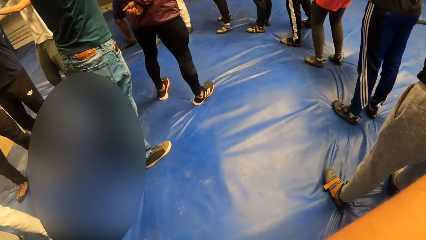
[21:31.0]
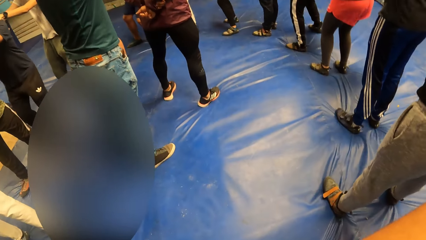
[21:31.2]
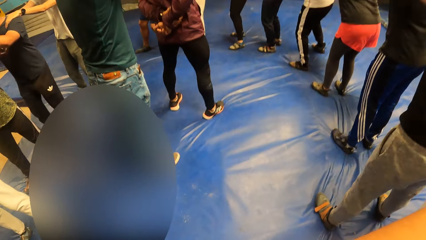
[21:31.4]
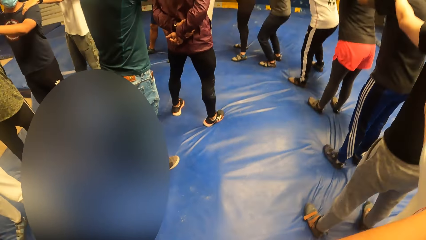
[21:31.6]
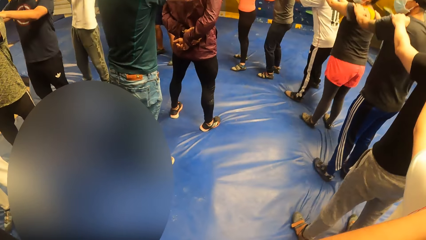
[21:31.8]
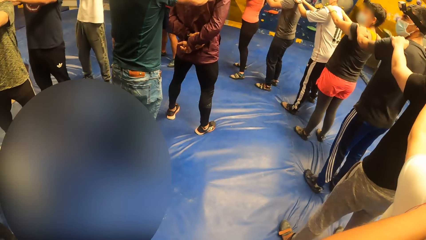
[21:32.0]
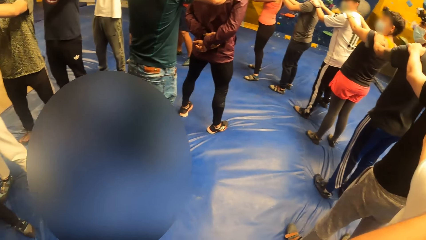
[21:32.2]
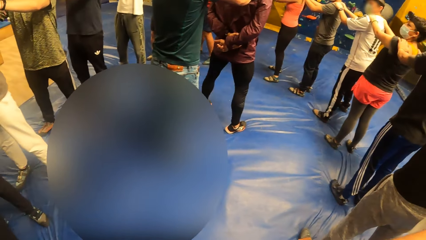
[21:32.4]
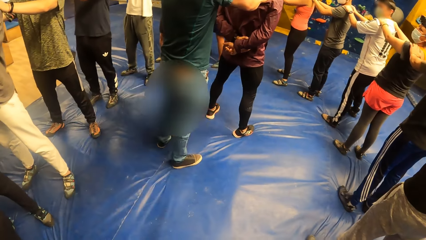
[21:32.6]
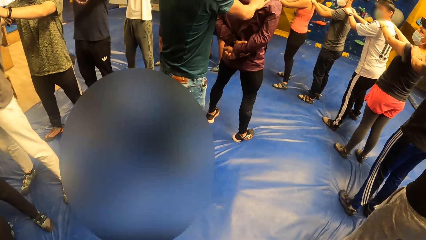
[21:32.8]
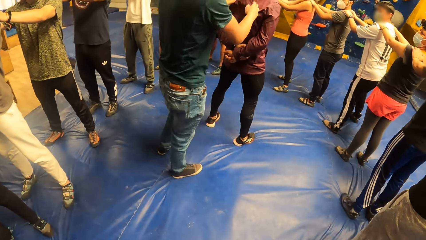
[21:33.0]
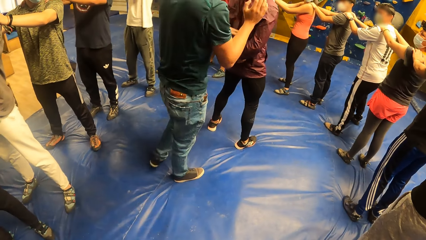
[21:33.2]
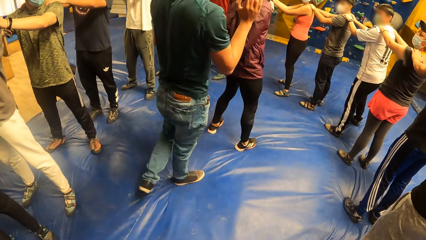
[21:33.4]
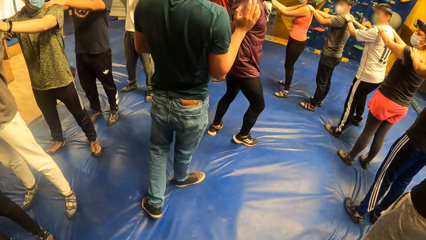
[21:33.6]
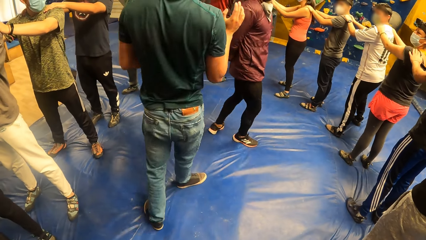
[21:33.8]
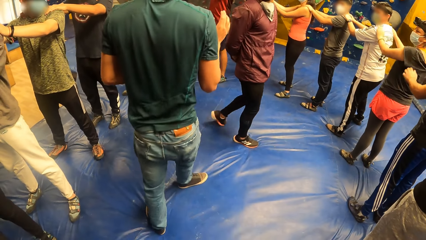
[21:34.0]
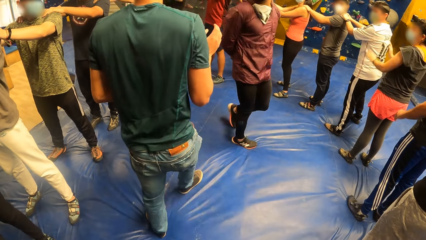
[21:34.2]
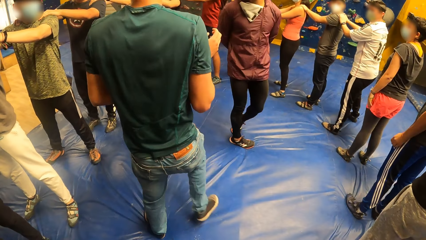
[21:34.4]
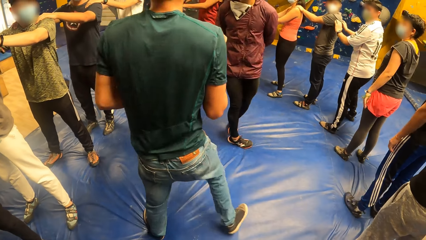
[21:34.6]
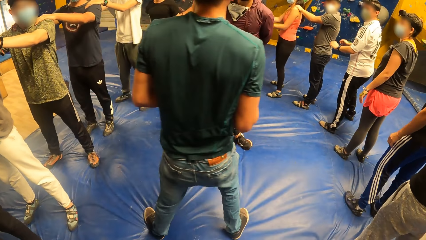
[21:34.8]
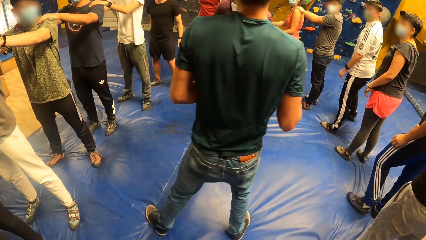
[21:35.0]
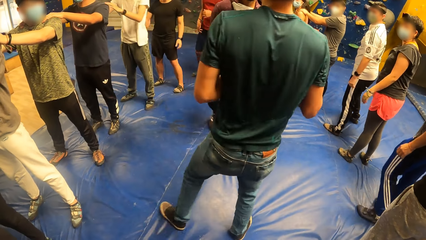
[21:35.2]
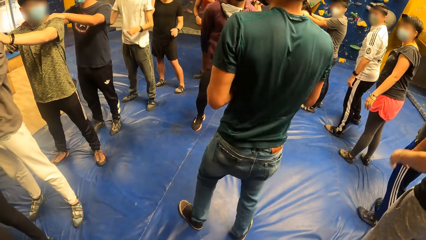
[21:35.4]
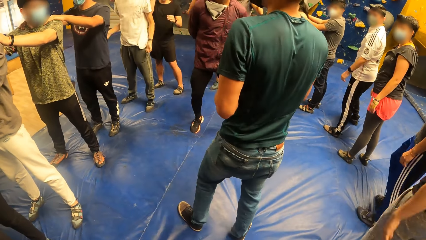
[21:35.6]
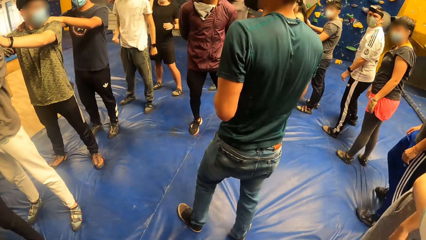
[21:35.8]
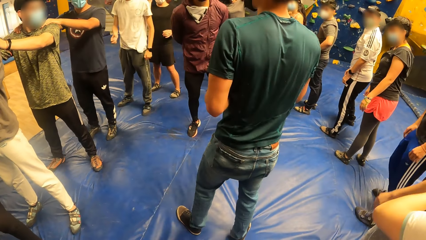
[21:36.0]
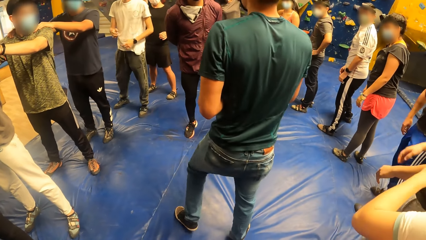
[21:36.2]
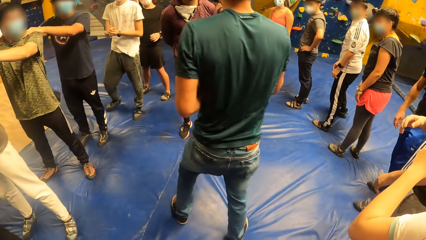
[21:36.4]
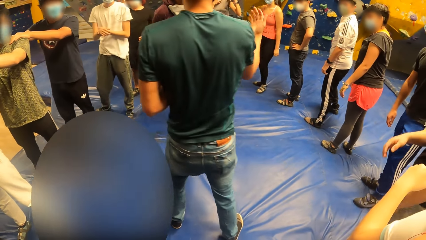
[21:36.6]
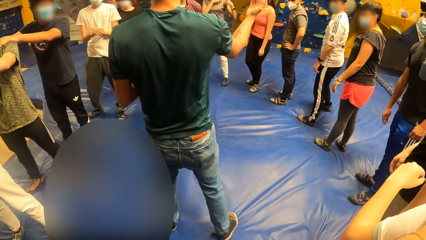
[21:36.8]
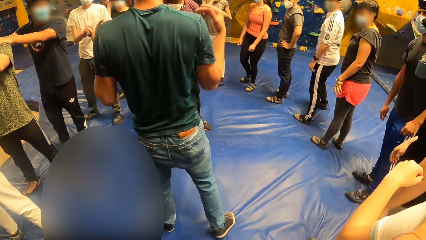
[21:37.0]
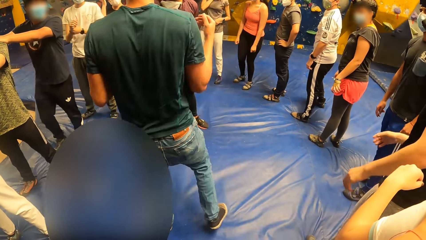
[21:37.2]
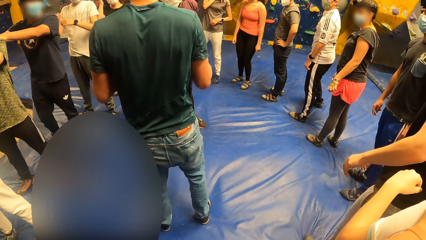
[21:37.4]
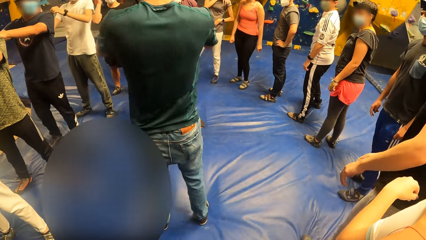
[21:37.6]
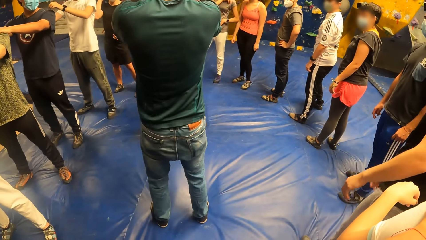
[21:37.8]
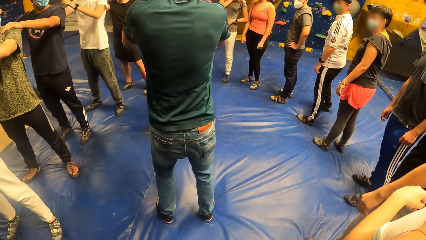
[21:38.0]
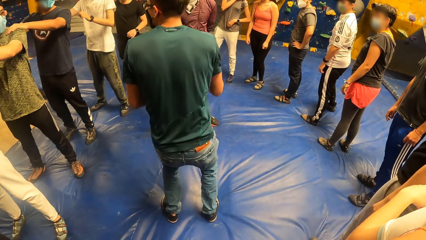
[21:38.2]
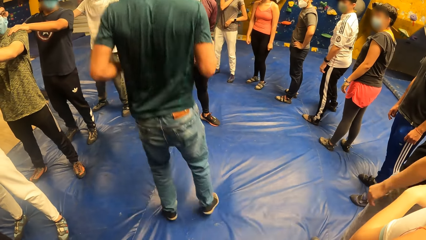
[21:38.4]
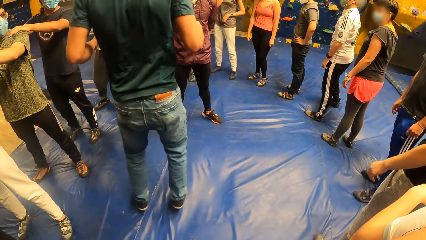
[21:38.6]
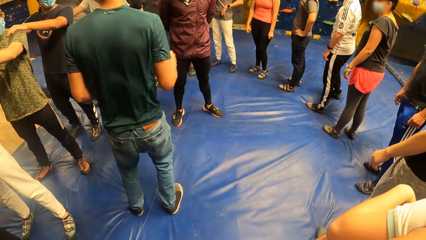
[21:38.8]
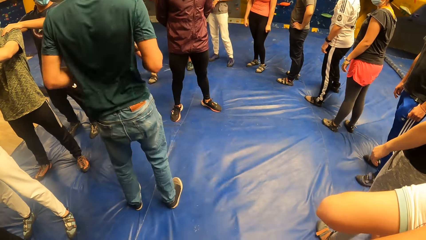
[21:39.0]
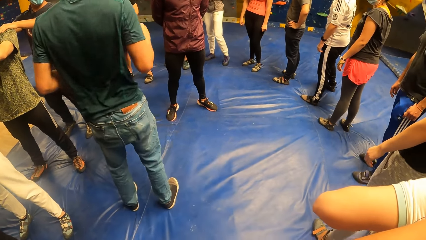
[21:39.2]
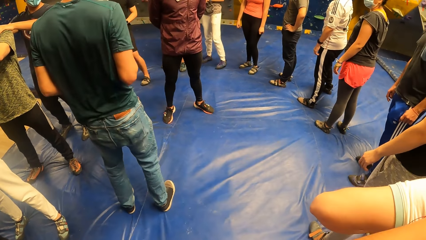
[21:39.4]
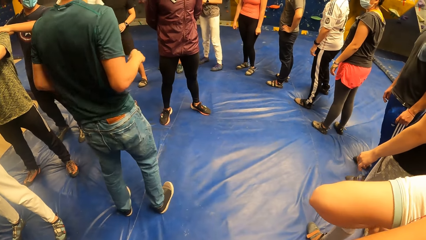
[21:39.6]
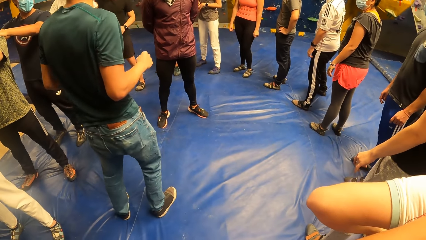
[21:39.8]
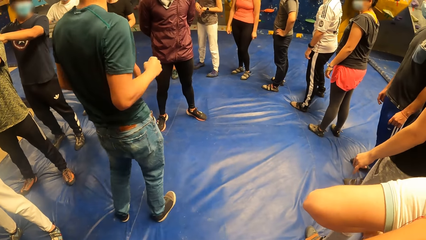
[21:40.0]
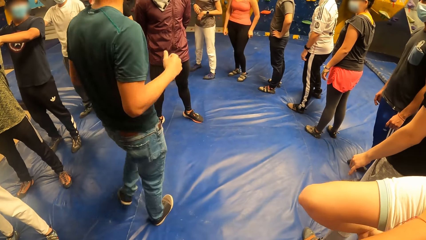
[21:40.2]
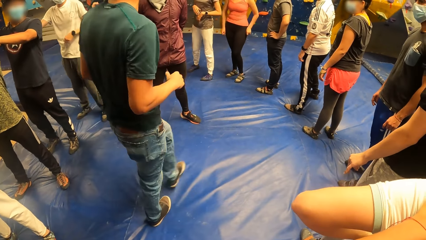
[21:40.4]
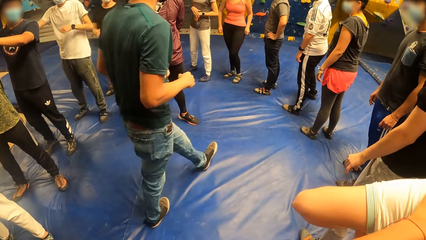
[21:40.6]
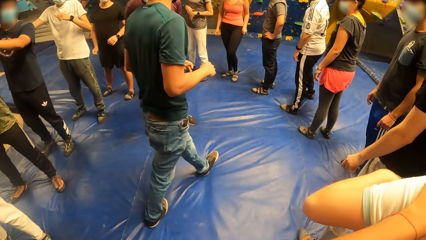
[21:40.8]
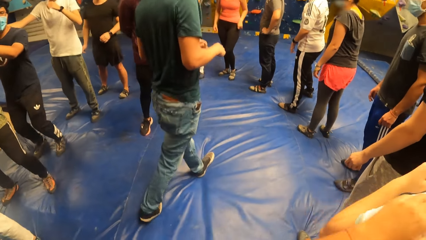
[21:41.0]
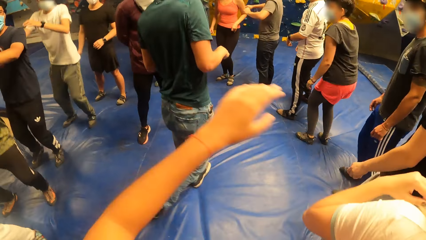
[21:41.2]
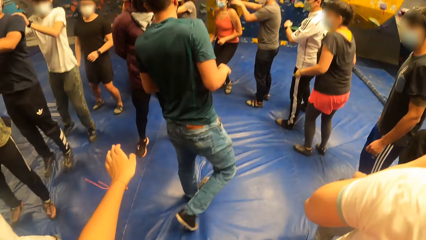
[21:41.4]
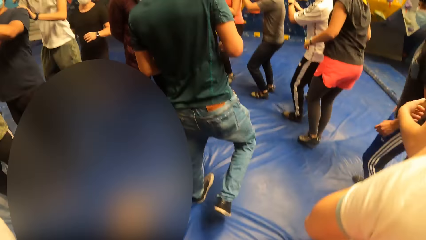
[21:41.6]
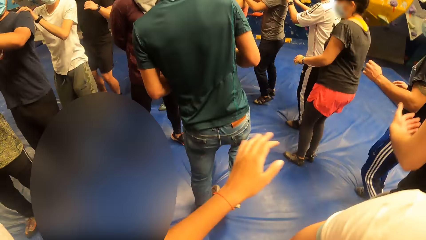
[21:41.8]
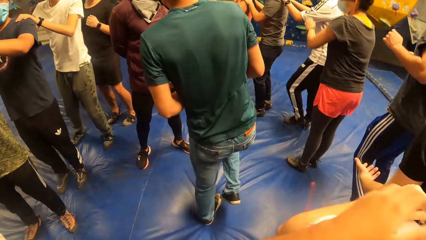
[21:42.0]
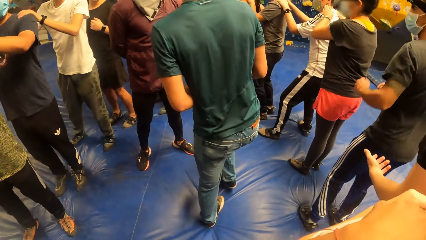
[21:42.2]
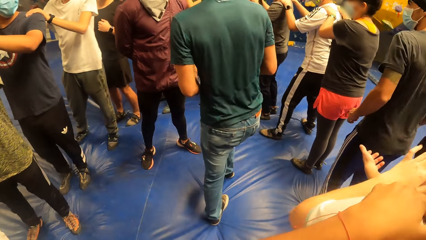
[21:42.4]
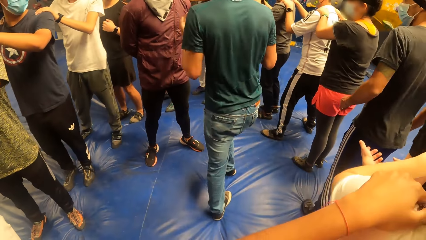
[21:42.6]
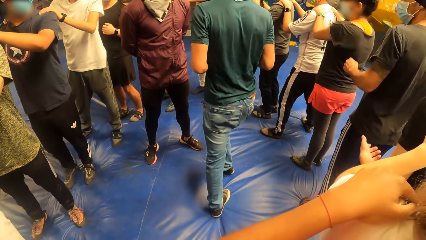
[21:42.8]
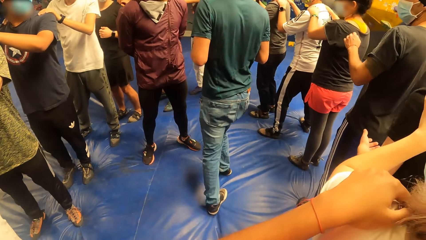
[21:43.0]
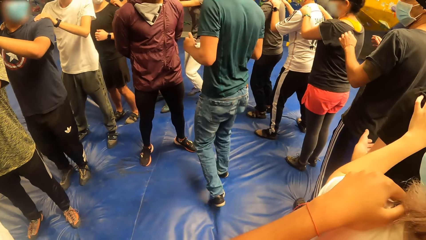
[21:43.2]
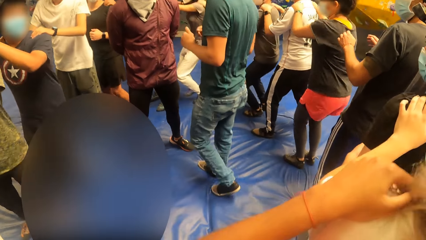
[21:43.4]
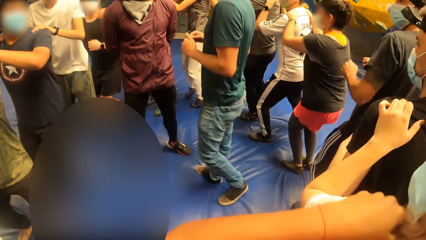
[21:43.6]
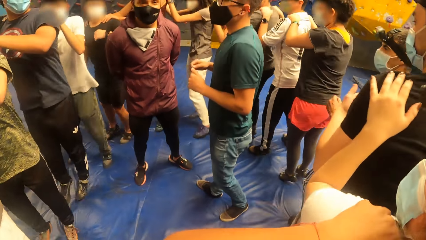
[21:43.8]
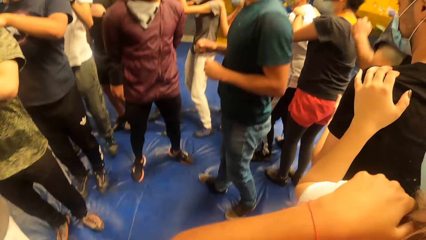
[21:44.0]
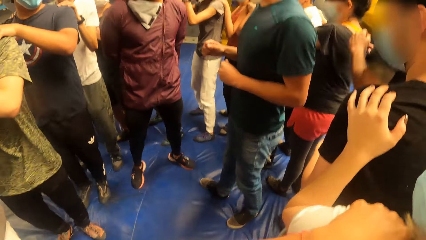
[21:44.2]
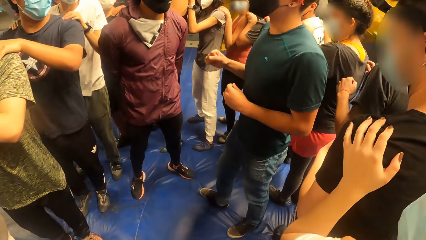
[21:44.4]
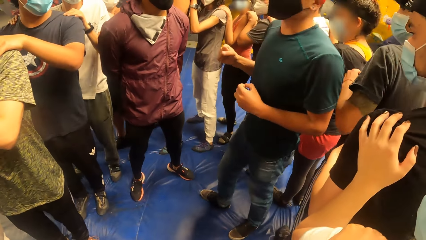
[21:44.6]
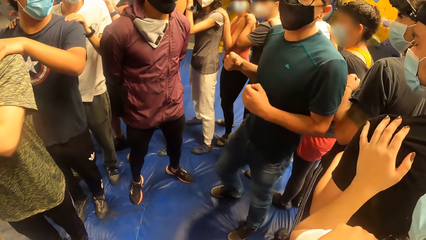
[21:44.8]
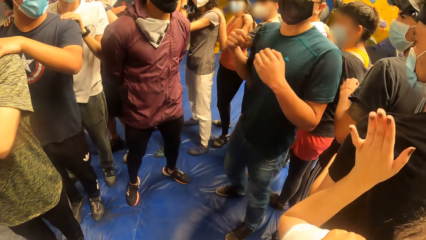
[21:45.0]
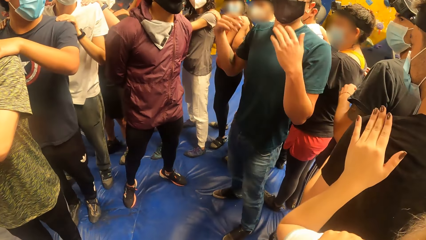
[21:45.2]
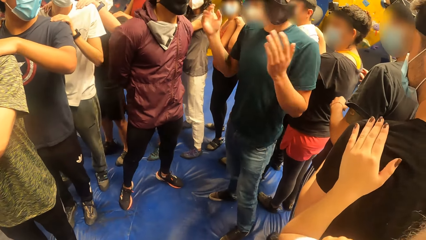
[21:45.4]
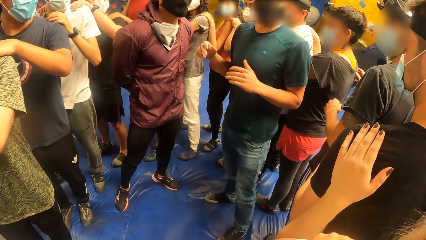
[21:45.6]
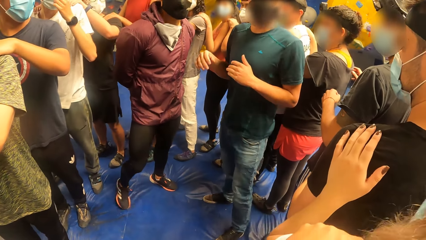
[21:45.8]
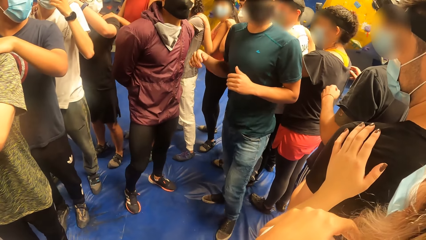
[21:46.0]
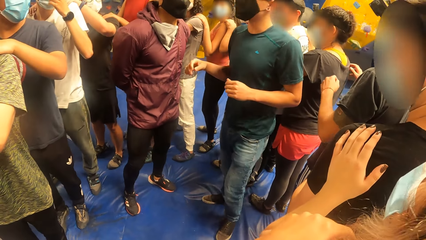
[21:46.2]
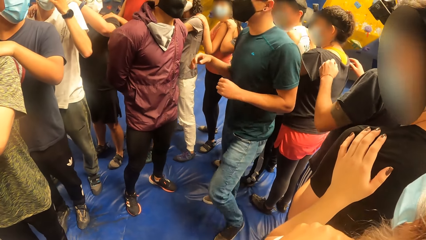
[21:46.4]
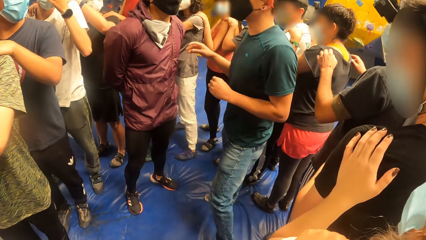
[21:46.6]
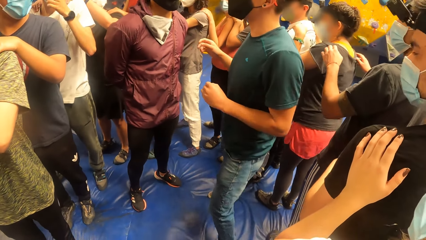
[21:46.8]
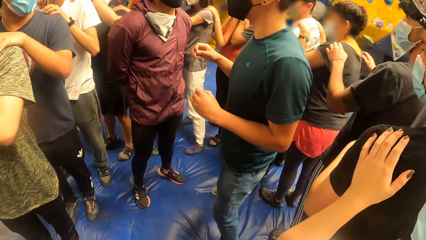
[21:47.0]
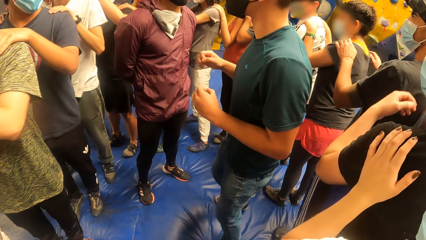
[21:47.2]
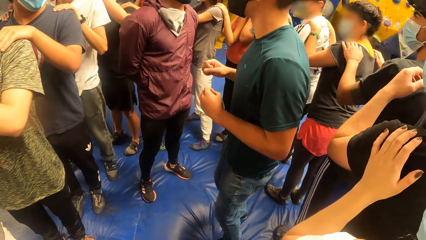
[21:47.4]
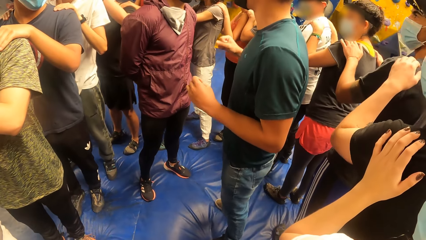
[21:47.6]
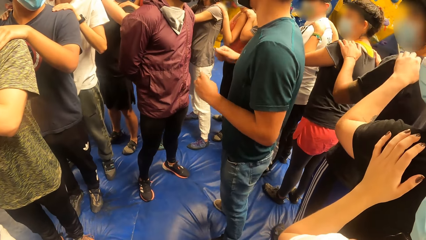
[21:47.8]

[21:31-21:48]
A man instructs the group of people. The camera wearer exercises with a woman. They jump. The man instructs the group of people. The camera wearer listens to the man.
